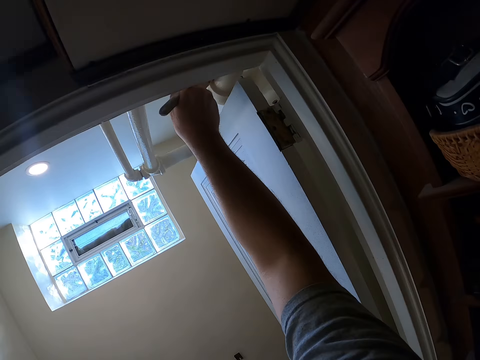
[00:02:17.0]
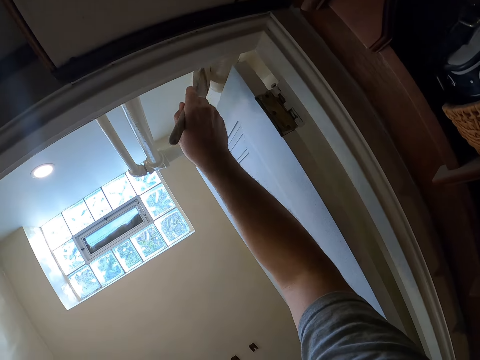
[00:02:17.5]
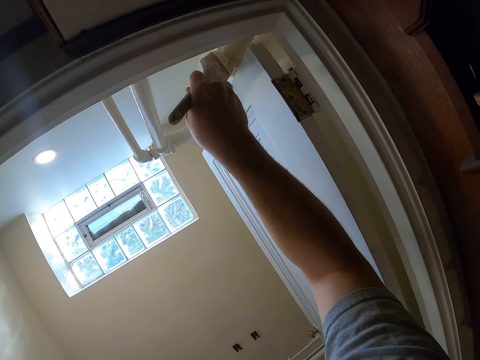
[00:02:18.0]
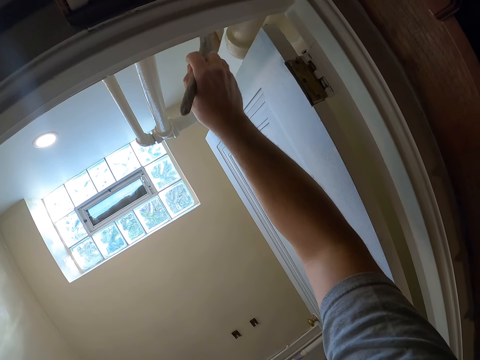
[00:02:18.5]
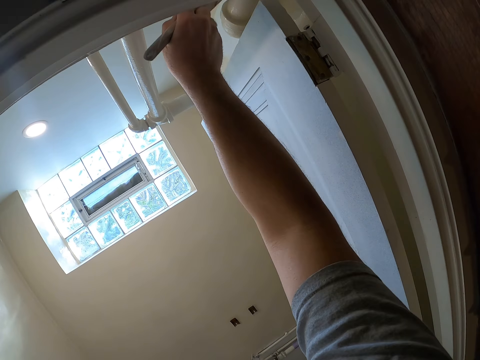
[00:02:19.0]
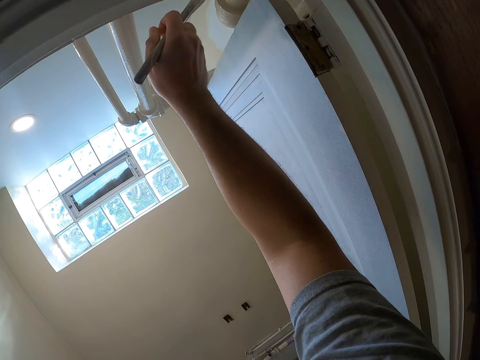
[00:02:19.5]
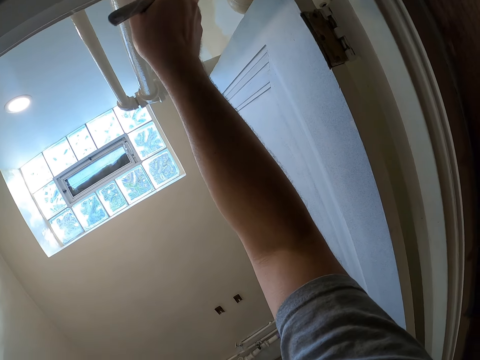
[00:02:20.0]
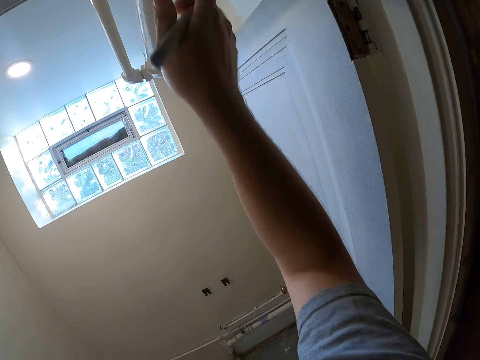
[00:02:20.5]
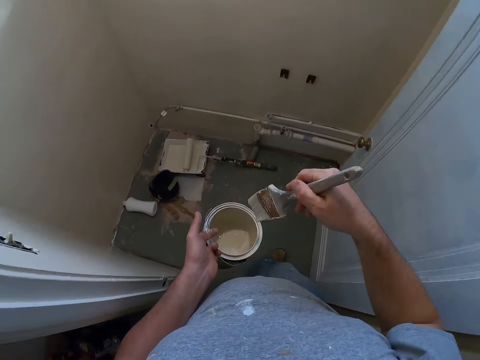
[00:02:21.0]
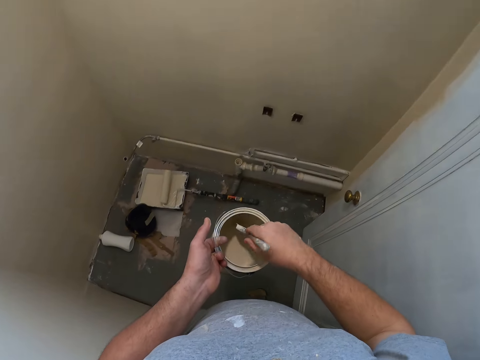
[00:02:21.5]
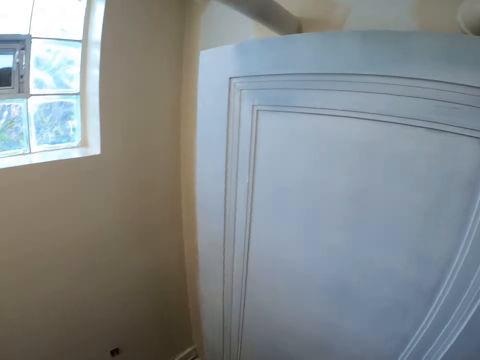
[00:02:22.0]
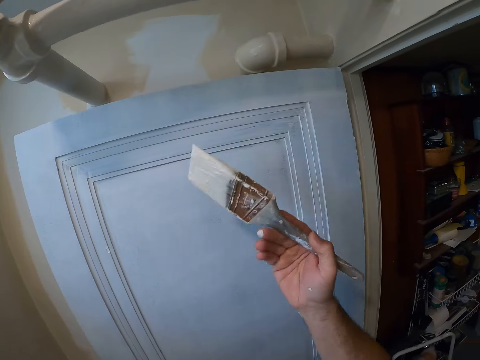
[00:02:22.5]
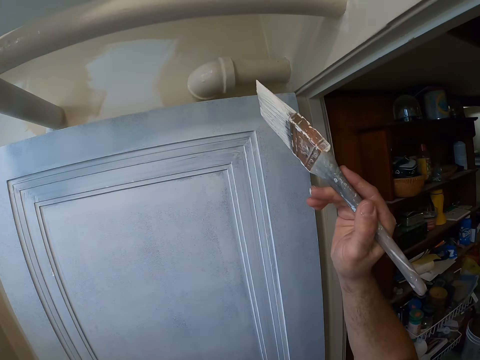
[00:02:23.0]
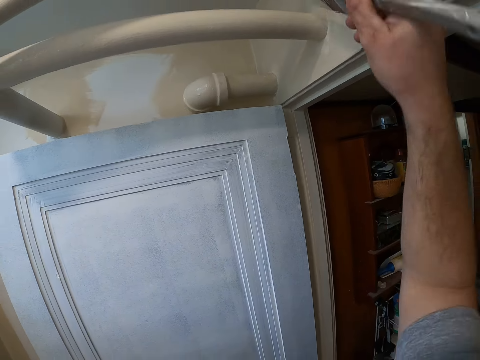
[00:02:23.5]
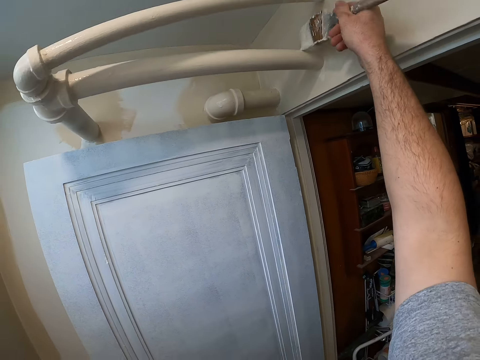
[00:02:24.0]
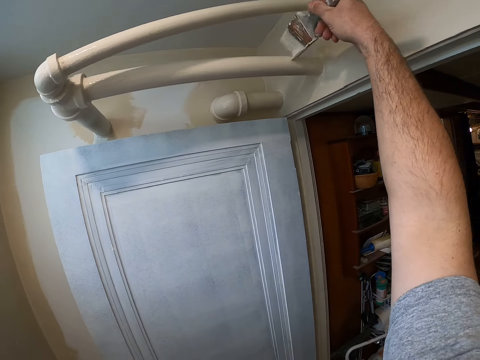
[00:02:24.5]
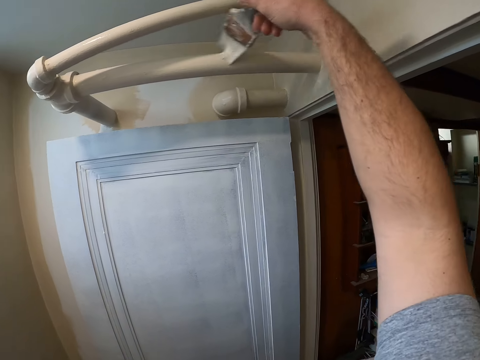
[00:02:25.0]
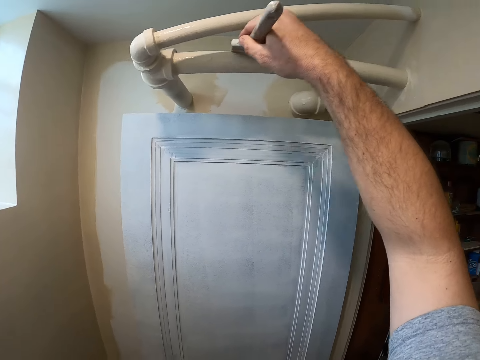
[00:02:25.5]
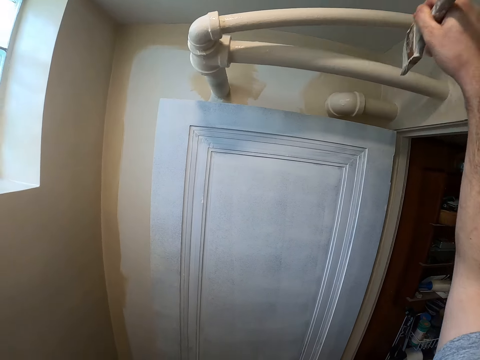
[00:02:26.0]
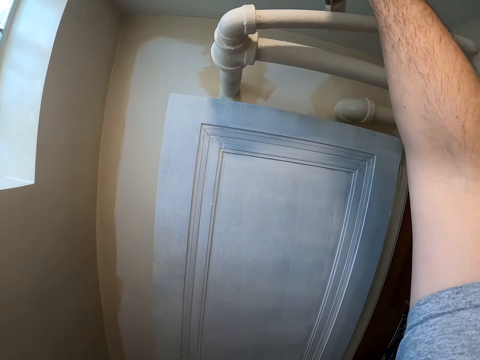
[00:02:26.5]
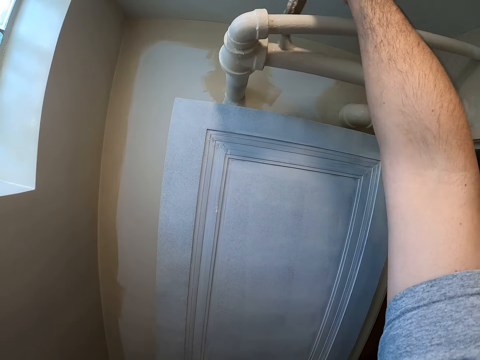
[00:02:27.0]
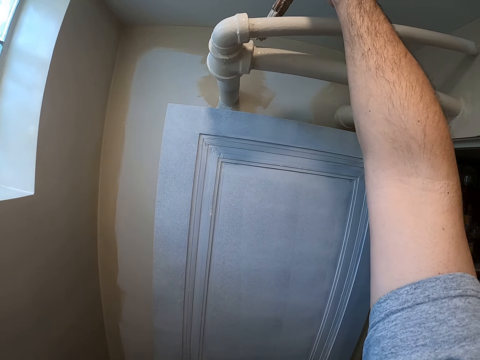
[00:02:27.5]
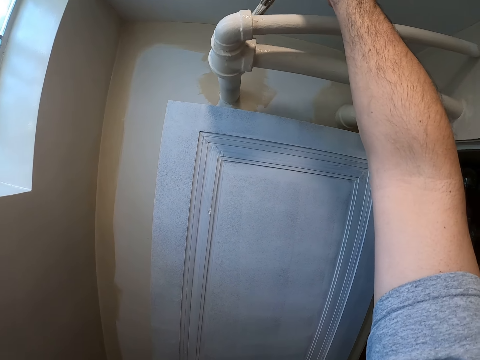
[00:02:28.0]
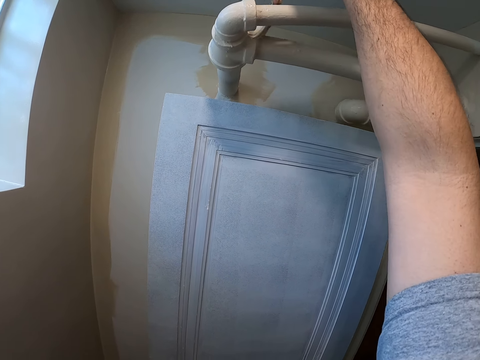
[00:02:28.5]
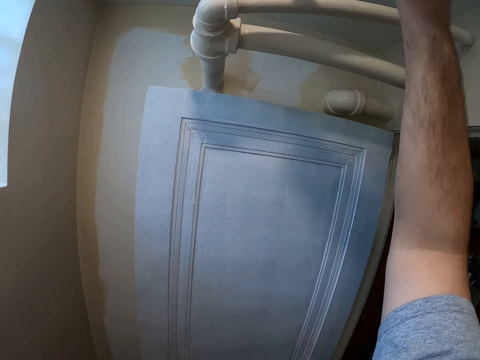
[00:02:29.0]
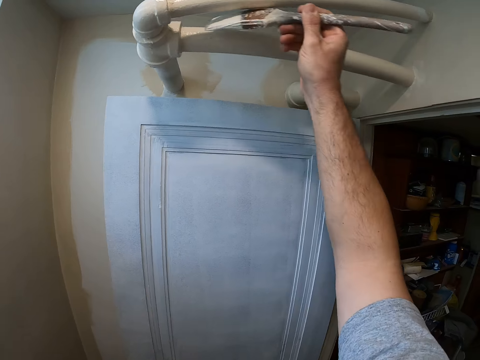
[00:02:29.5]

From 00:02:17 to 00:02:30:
The camera wearer dips the paint brush into the paint container. They paint the pipe on the wall with the paint brush.

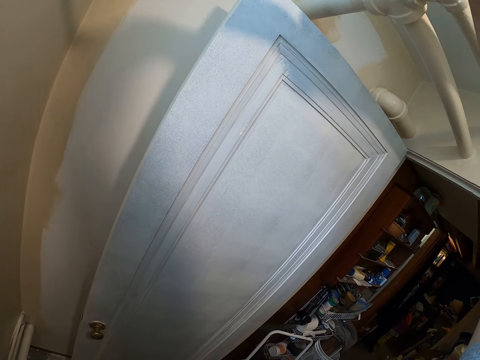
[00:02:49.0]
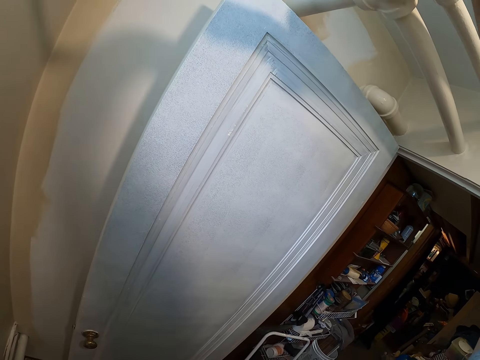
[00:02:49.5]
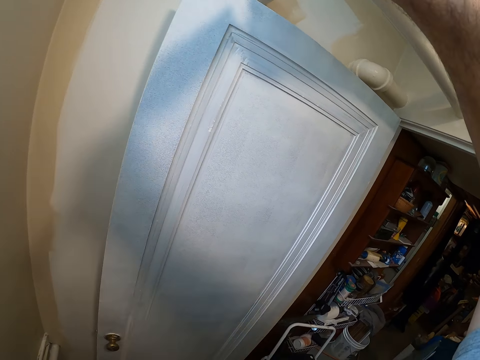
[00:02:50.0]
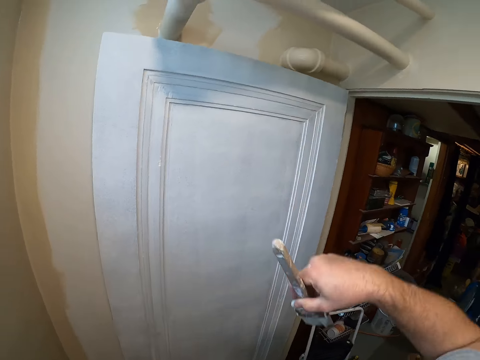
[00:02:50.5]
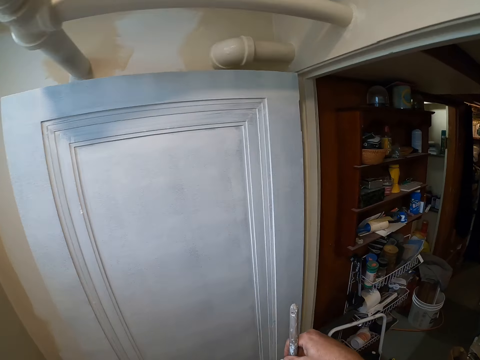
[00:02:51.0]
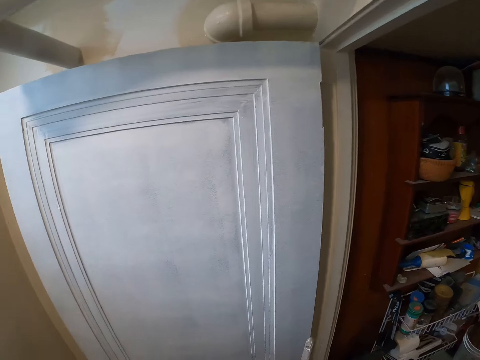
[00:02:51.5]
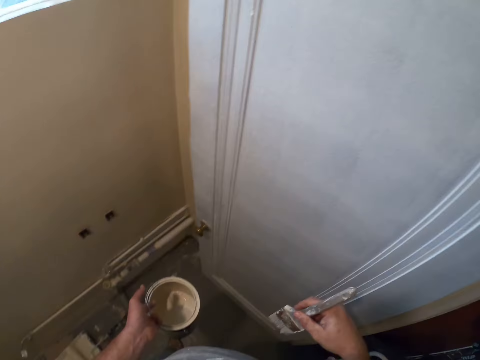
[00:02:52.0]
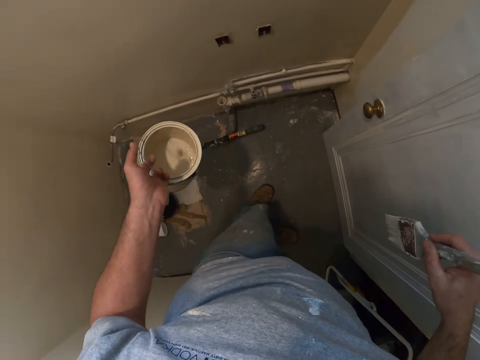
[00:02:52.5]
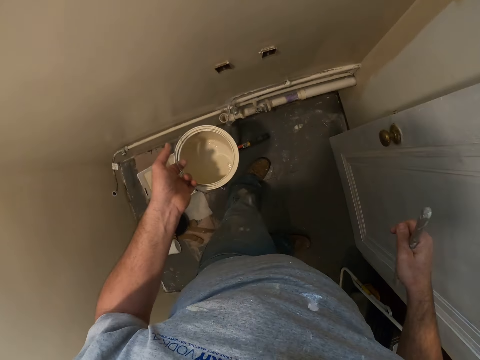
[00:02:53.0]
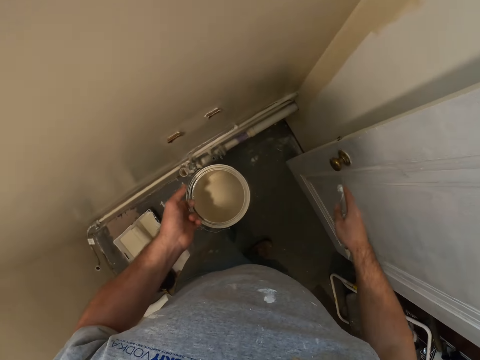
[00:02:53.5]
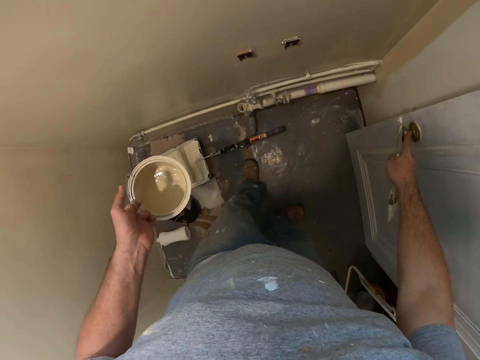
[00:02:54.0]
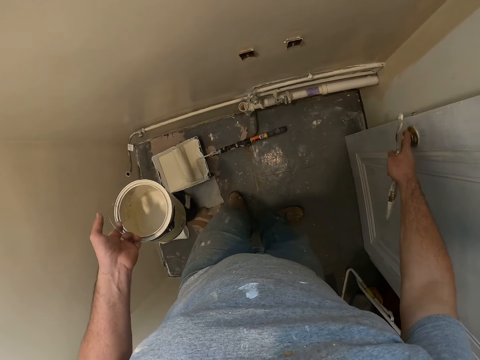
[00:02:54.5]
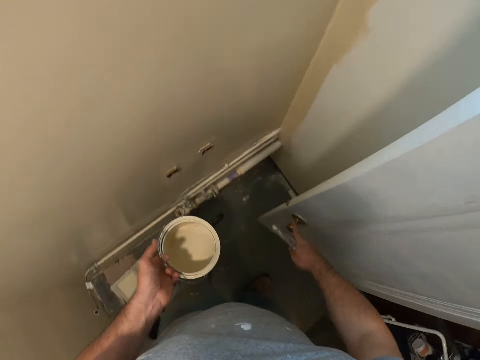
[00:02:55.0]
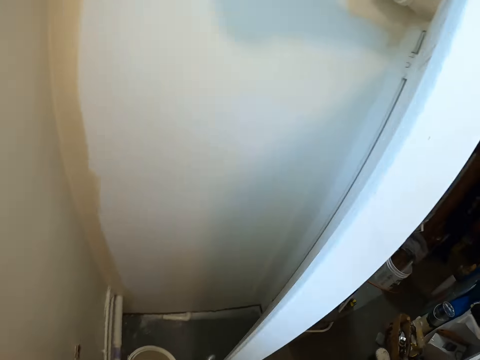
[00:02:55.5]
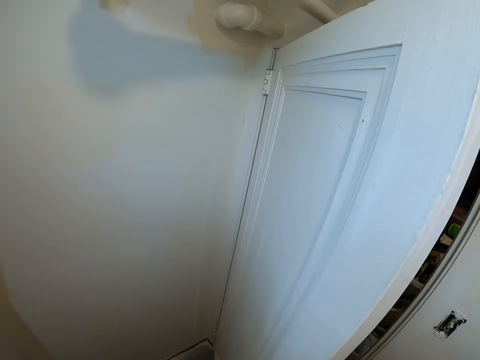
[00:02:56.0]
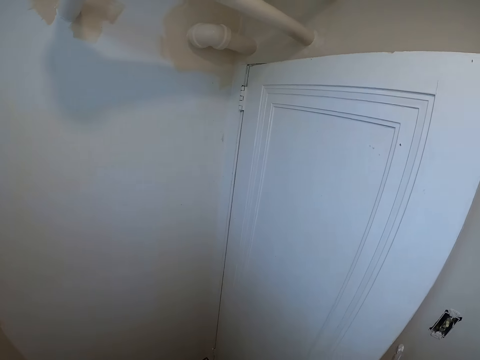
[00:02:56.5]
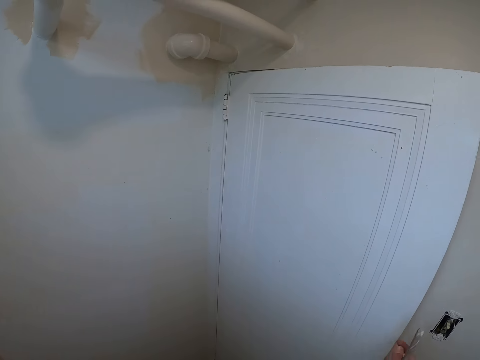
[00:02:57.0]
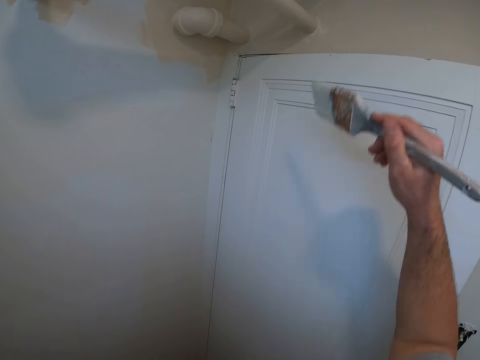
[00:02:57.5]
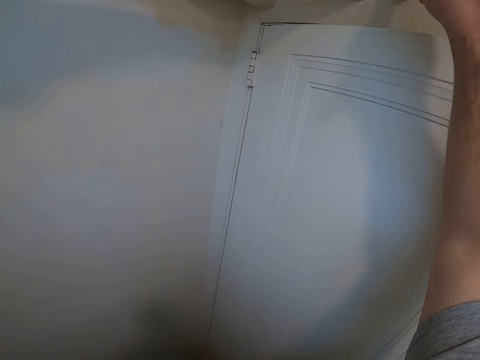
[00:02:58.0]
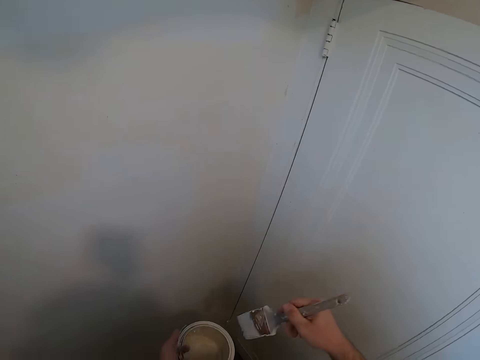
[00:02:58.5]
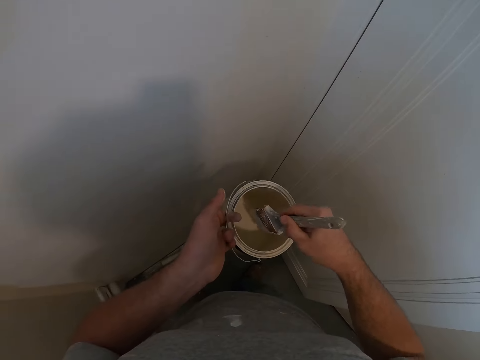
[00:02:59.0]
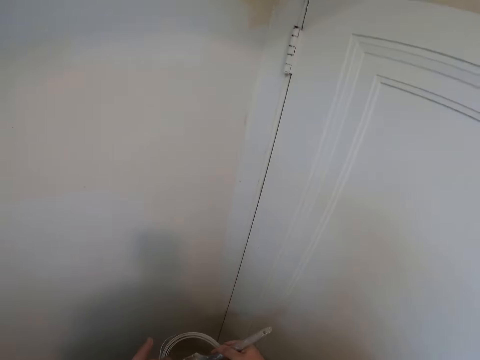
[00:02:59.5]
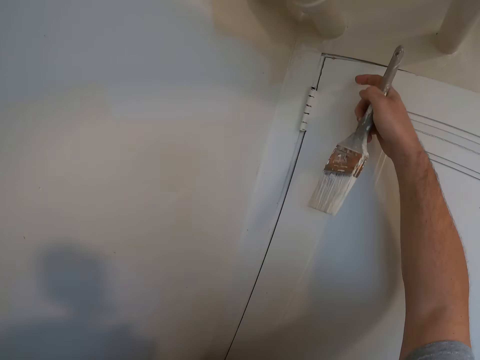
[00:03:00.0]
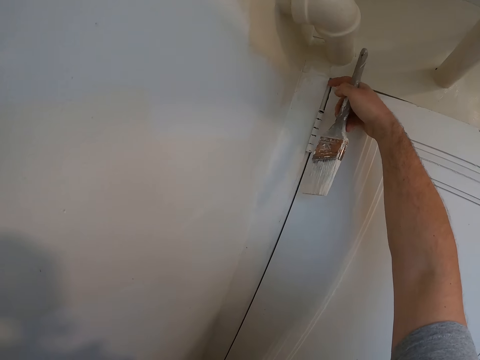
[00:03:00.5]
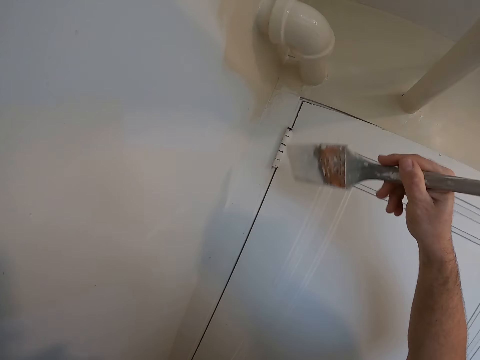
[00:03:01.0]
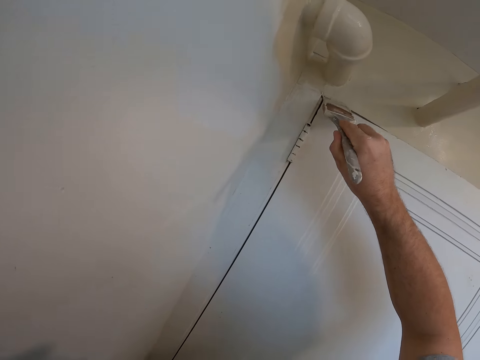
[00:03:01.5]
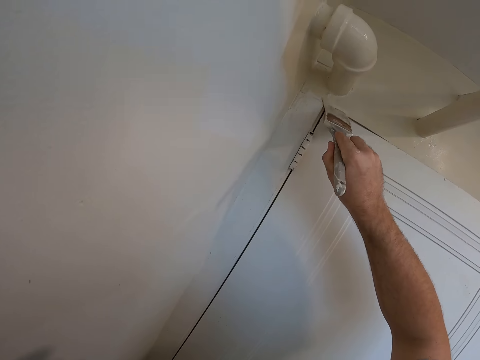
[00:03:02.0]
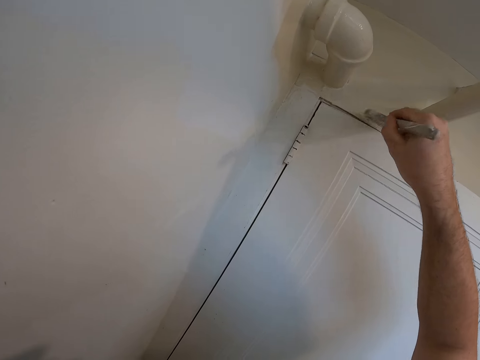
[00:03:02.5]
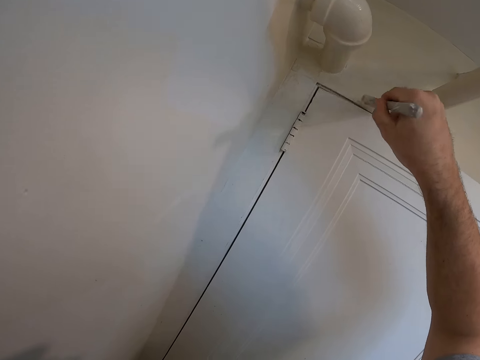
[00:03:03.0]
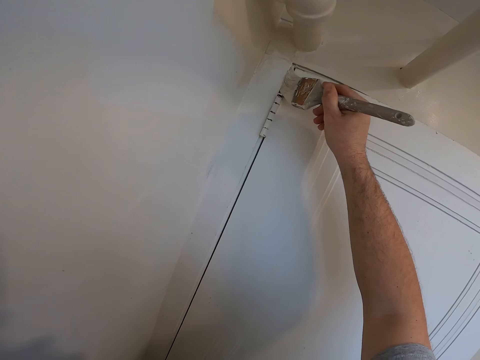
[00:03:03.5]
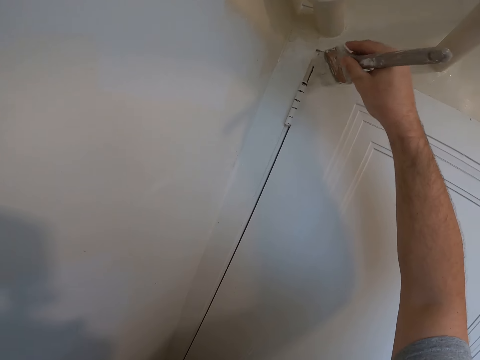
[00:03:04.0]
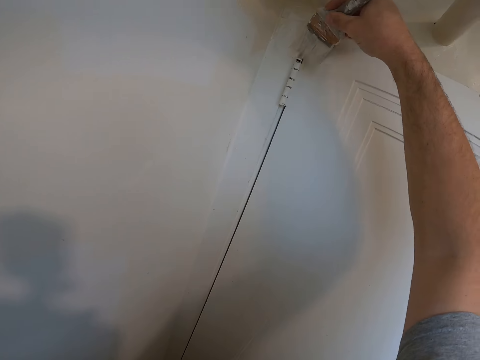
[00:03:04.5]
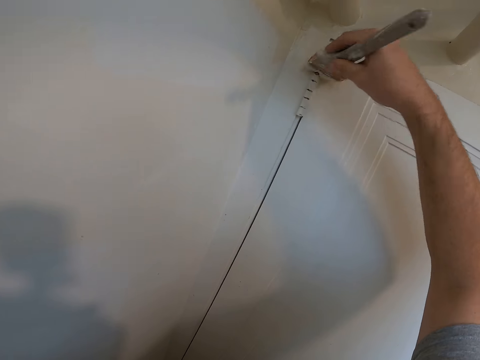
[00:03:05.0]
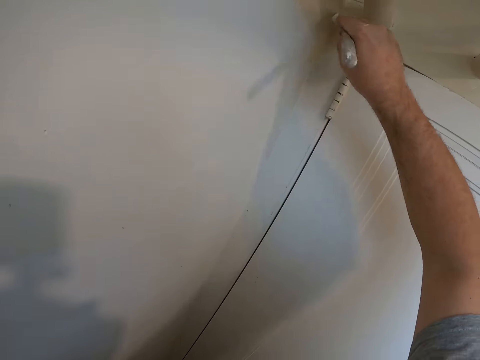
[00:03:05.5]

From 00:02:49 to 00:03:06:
The camera wearer stops painting the pipes. He closes the door. He paints the pipe. He dips the paint brush into the paint container. He wipes the door with his finger. He paints the wall with the paint brush.
